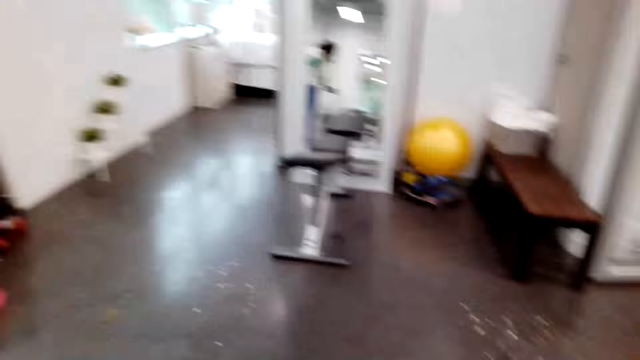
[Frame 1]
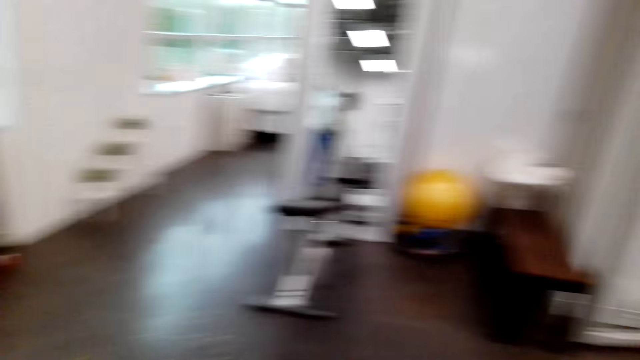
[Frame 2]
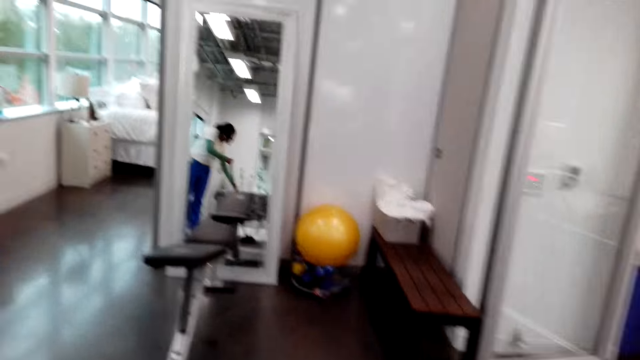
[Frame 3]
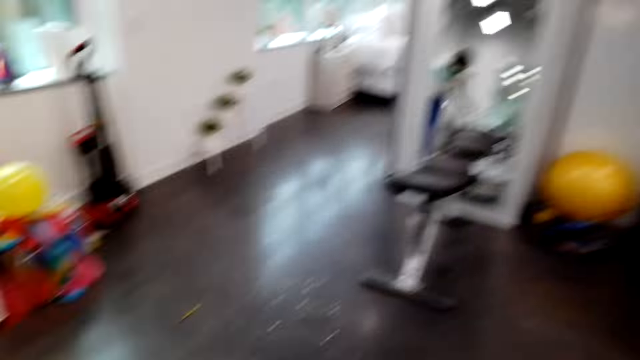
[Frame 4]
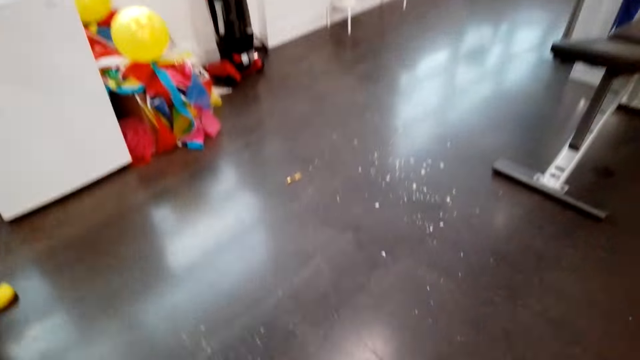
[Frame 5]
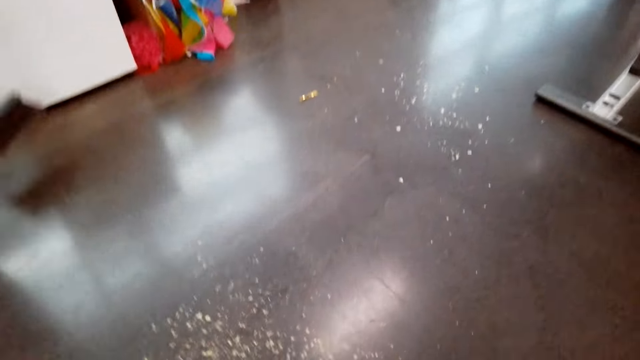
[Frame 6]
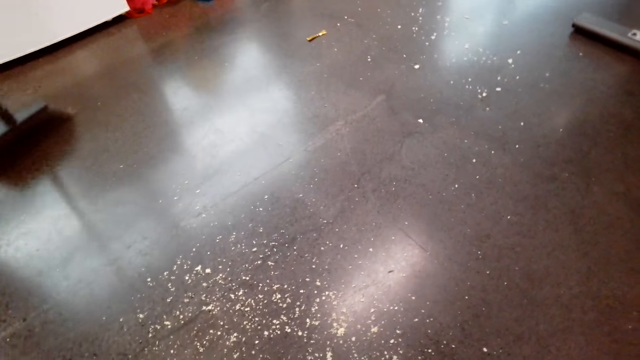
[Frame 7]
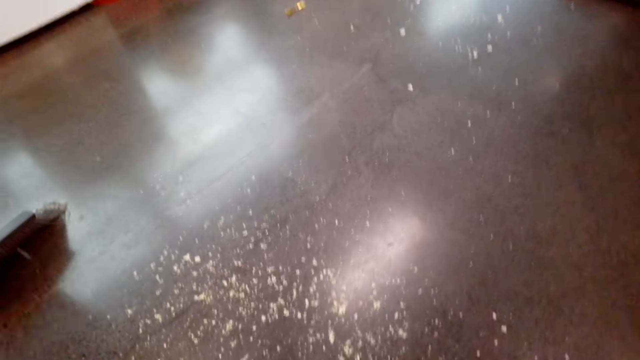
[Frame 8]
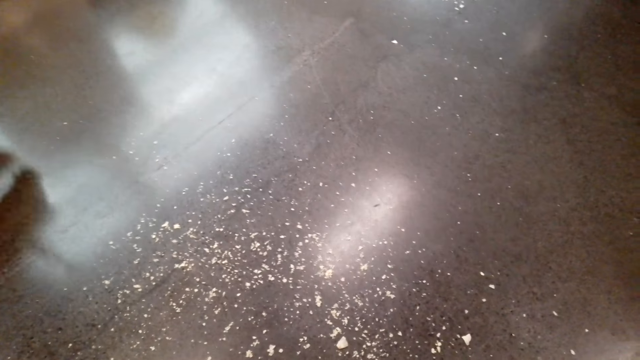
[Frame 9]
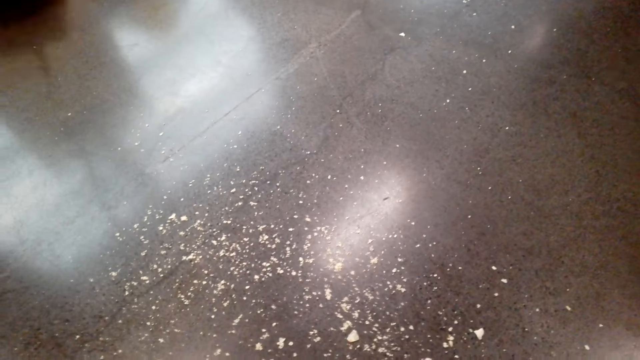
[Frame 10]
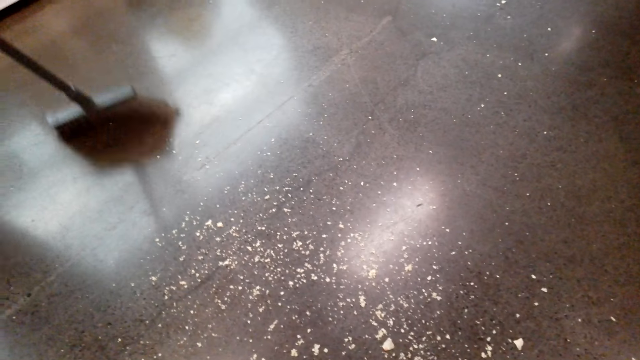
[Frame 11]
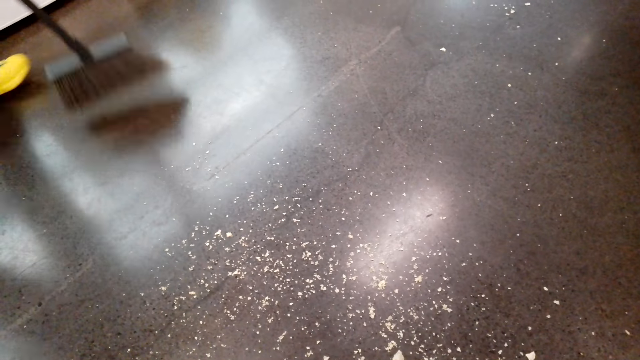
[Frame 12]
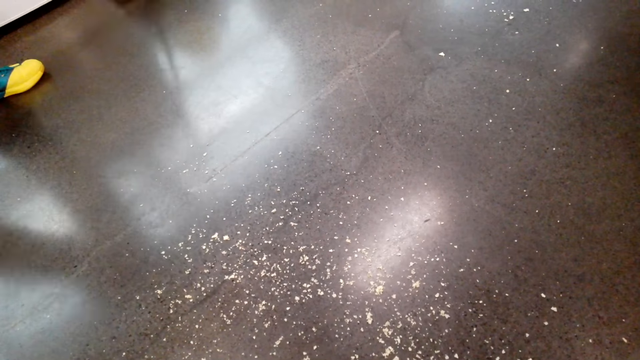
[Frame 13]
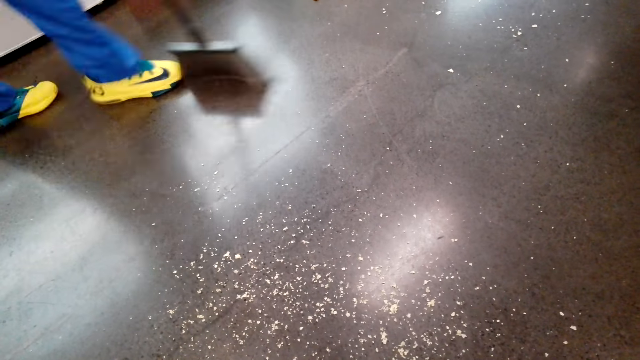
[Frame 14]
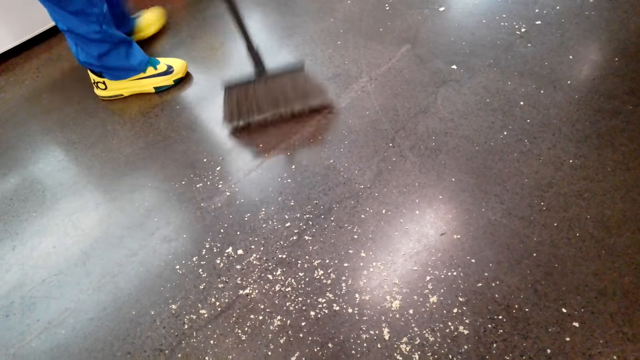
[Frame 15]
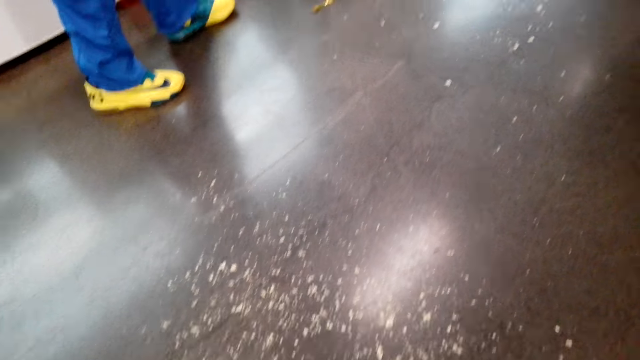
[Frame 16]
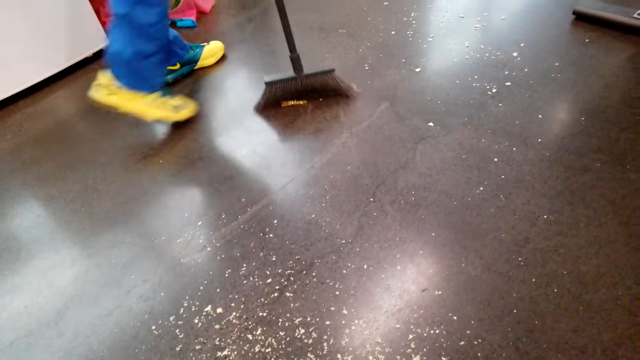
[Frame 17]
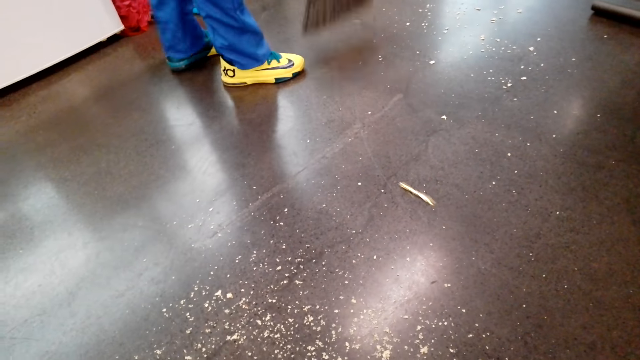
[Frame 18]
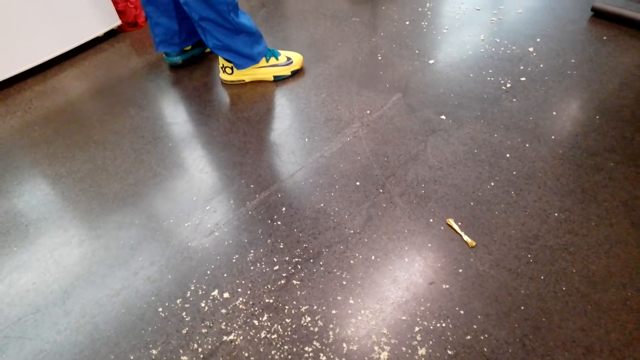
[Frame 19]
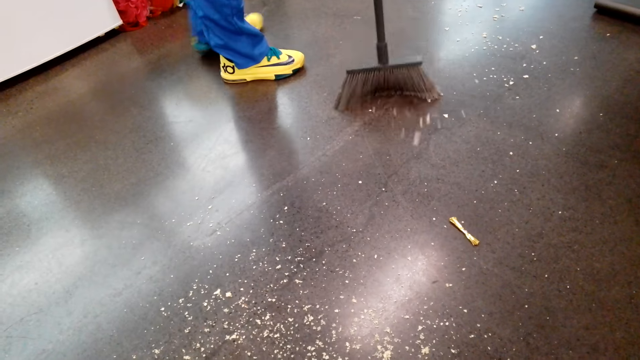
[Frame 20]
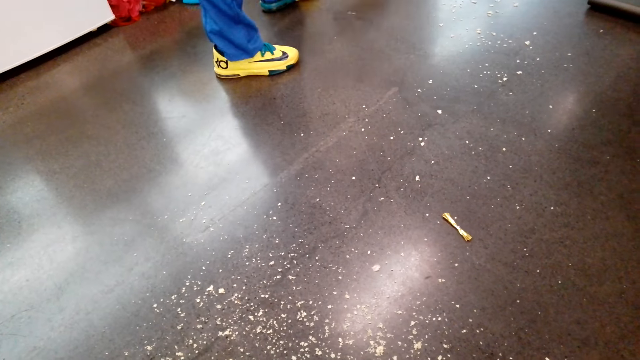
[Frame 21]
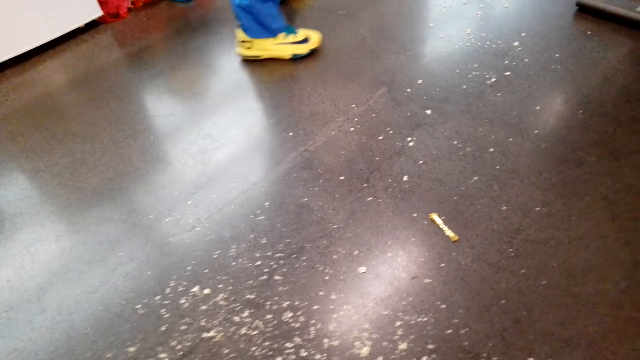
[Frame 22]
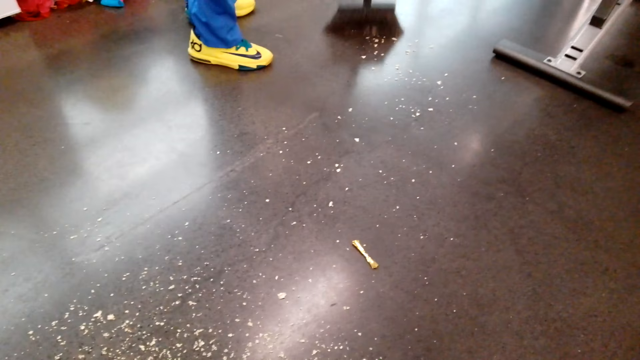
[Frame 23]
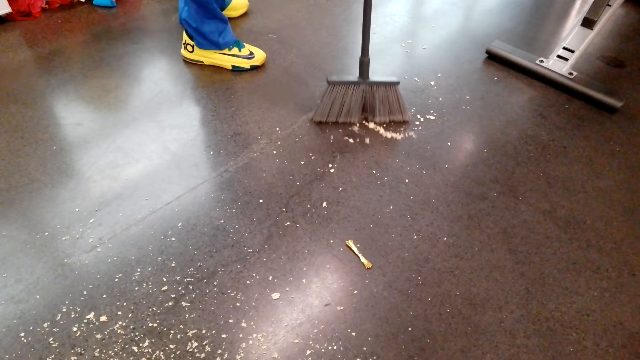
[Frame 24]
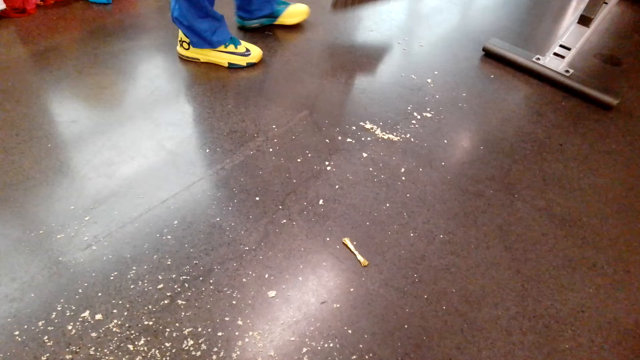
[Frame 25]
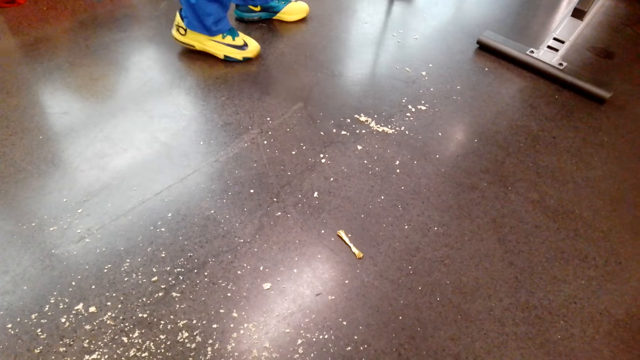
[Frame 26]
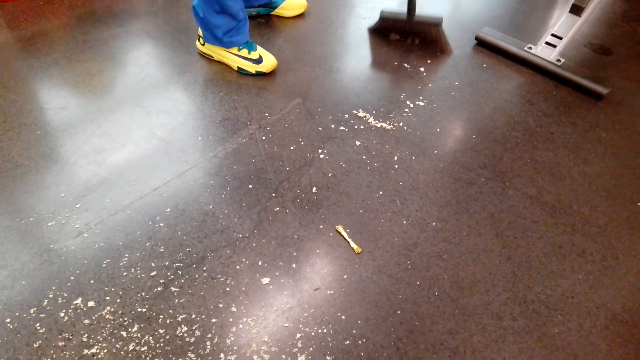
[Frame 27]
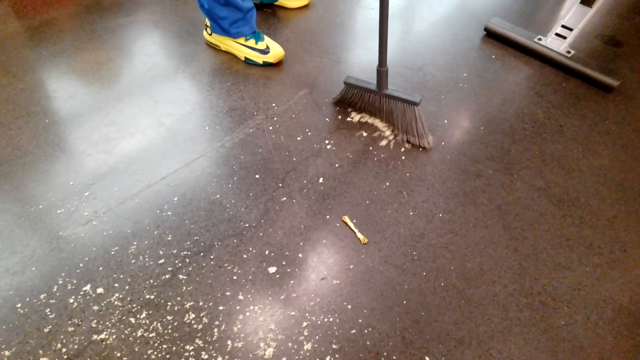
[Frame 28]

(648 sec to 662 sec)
The camera wearer speaks and looks around. A woman sweeps the dirt on the floor. The woman speaks. The woman sweeps the floor.

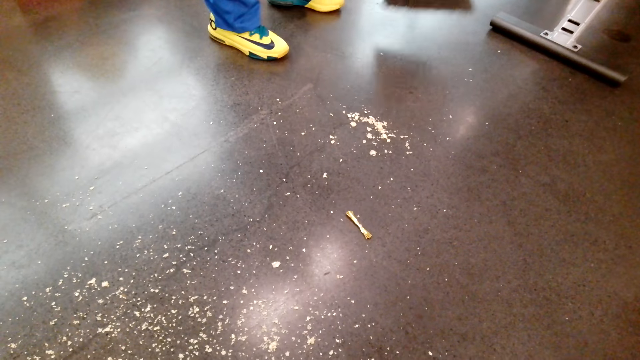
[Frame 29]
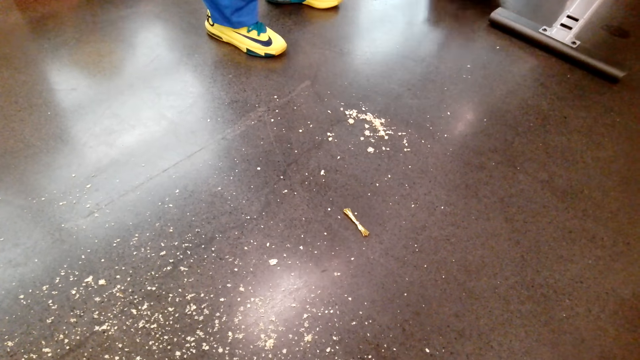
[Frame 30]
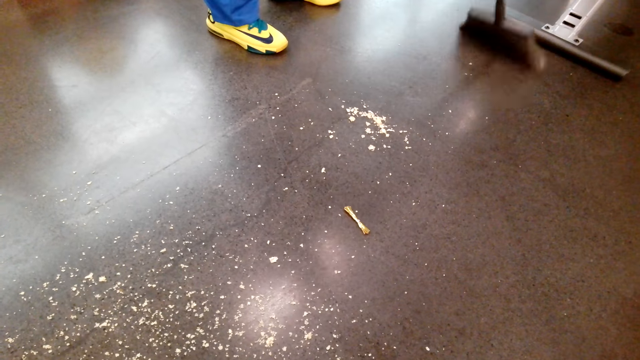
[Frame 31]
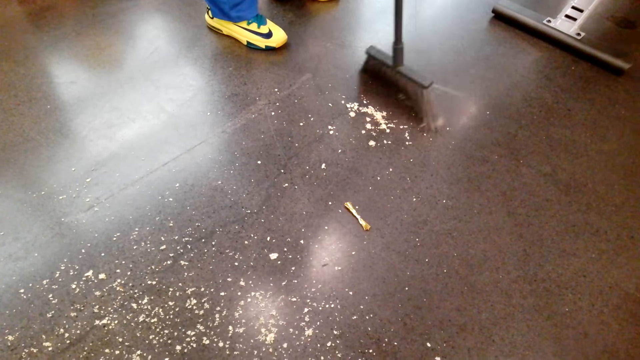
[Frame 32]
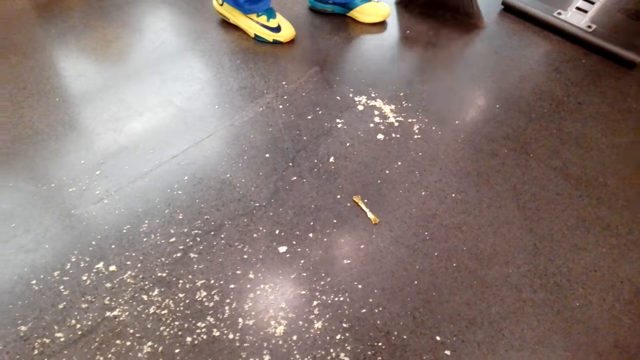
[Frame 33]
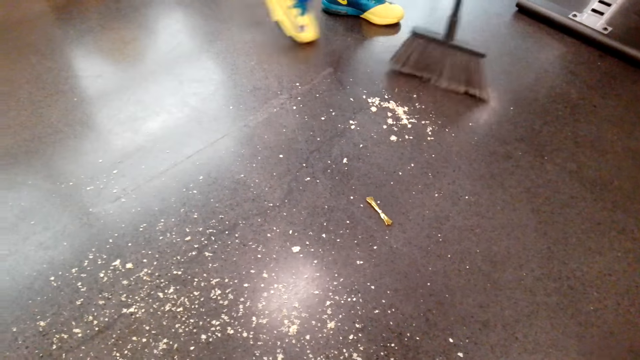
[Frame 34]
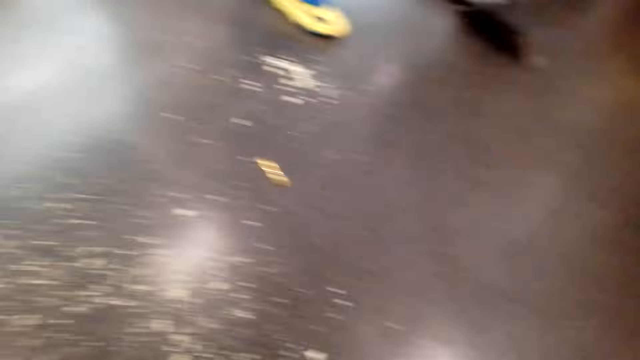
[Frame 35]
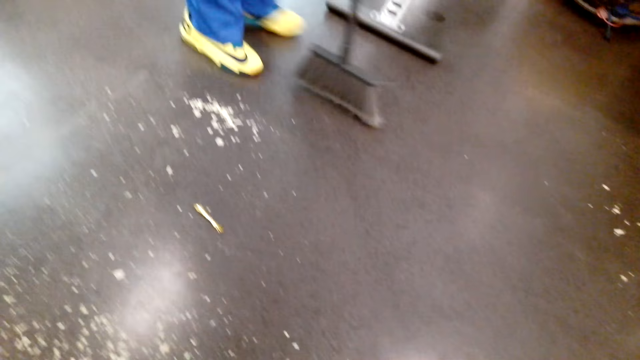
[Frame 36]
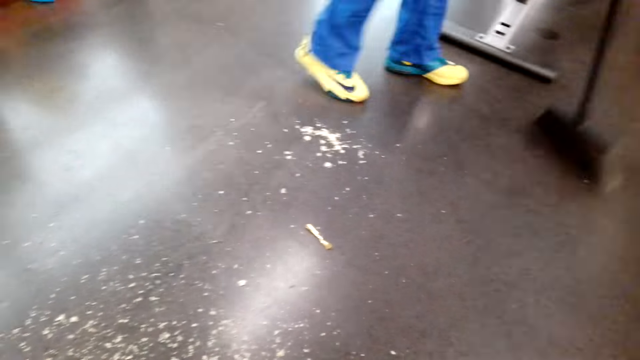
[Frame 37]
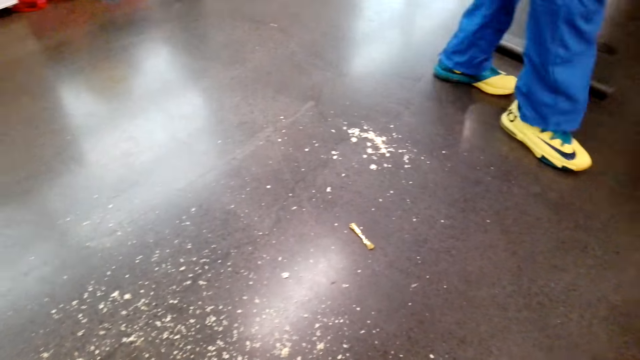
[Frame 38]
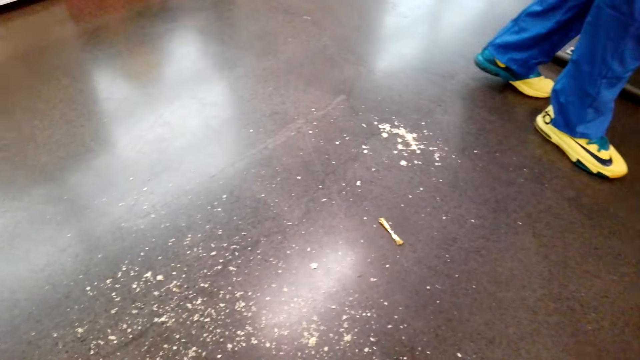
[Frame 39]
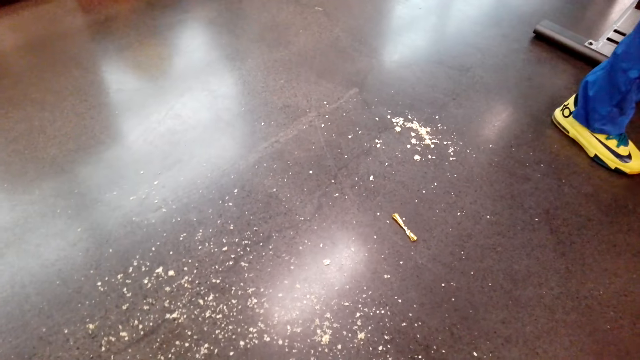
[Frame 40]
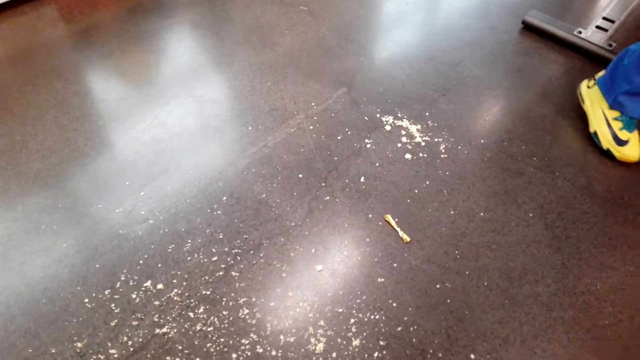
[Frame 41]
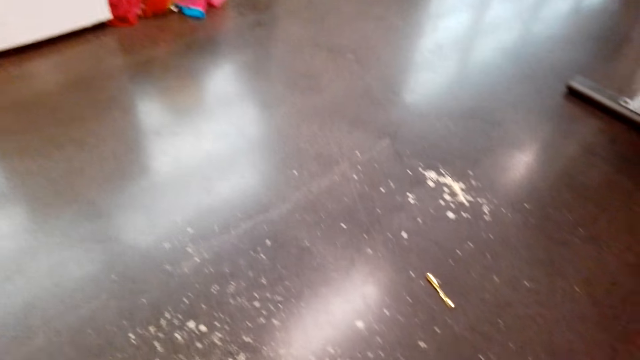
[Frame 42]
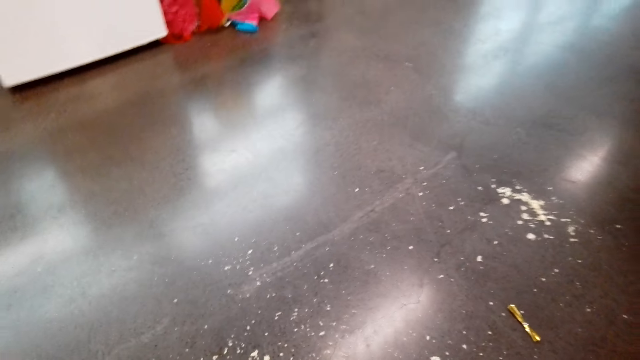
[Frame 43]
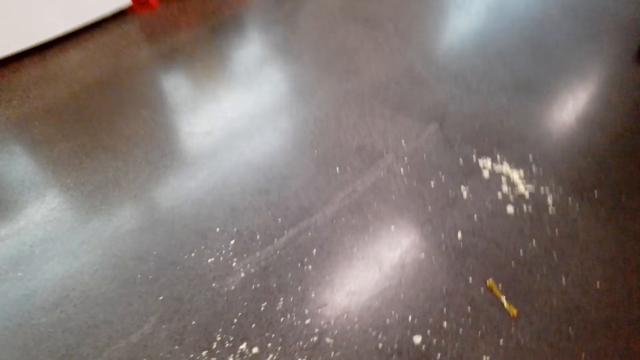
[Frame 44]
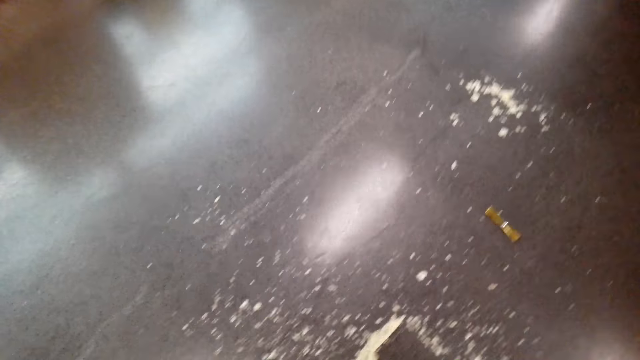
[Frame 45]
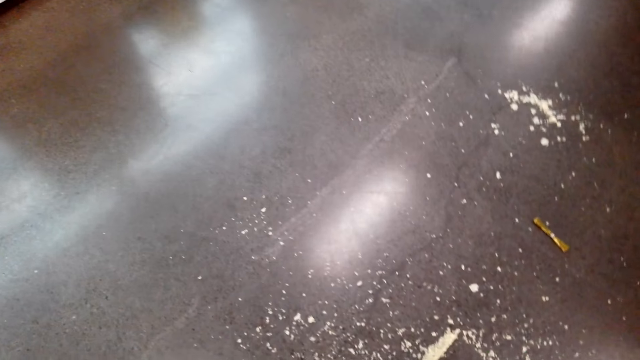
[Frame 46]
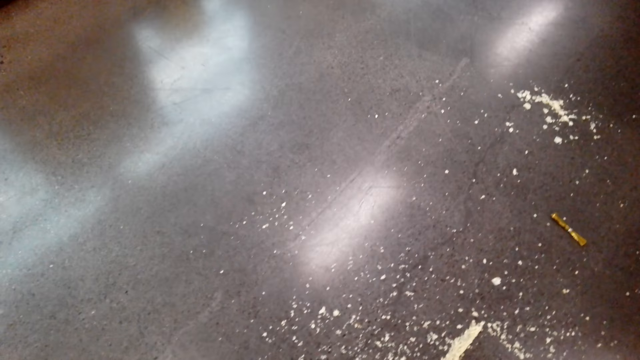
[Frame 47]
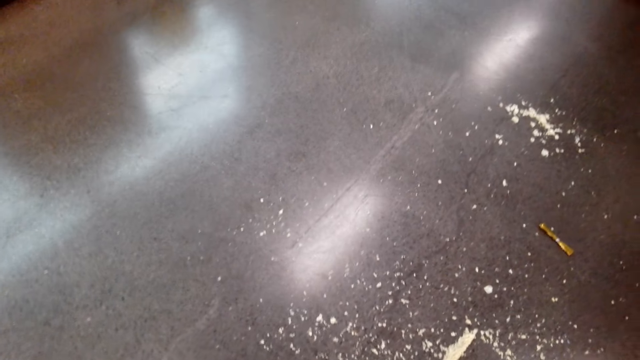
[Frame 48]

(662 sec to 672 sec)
A woman speaks.
